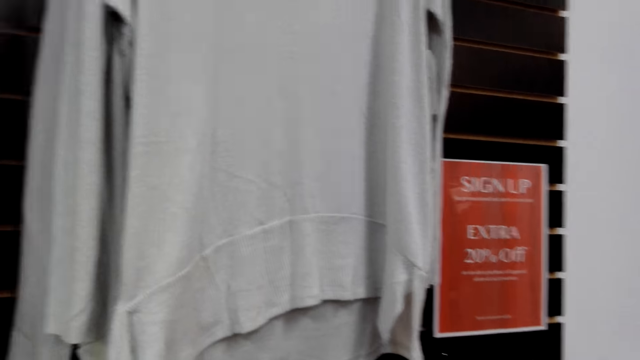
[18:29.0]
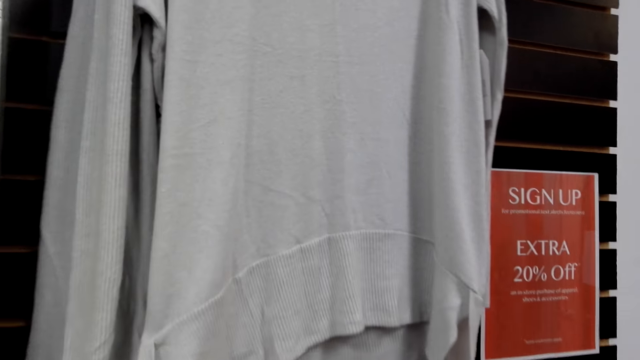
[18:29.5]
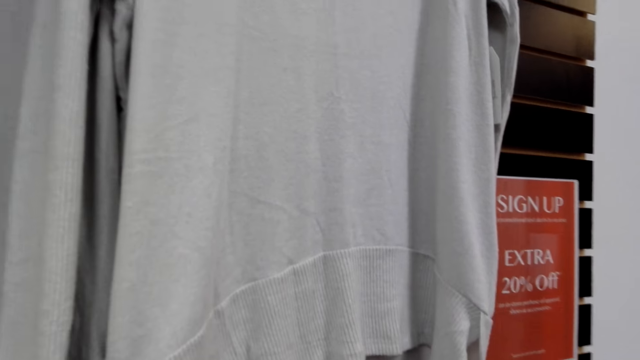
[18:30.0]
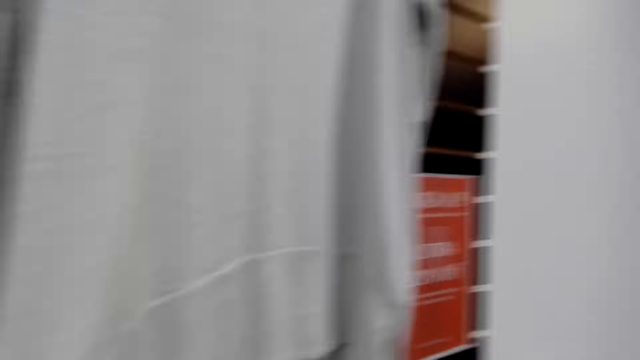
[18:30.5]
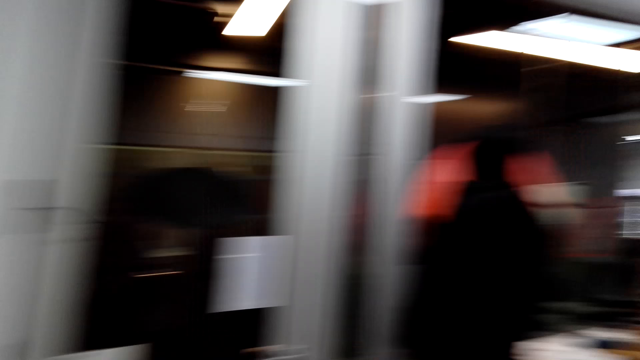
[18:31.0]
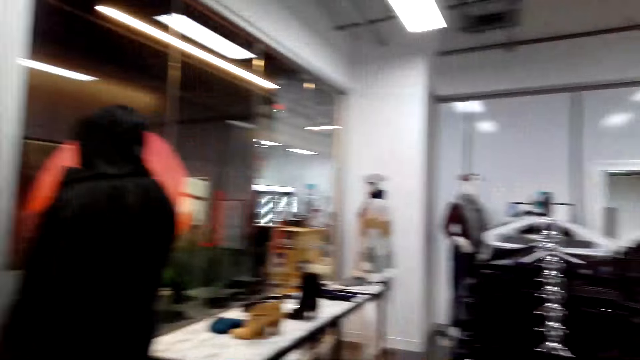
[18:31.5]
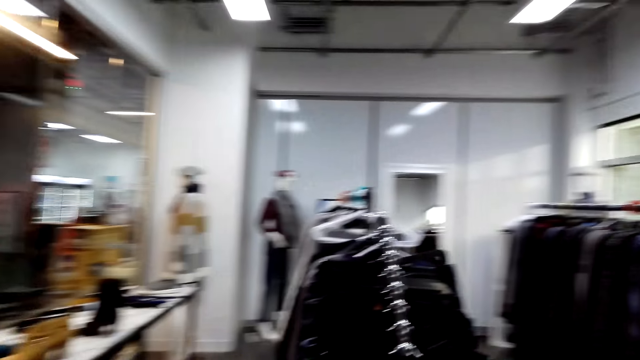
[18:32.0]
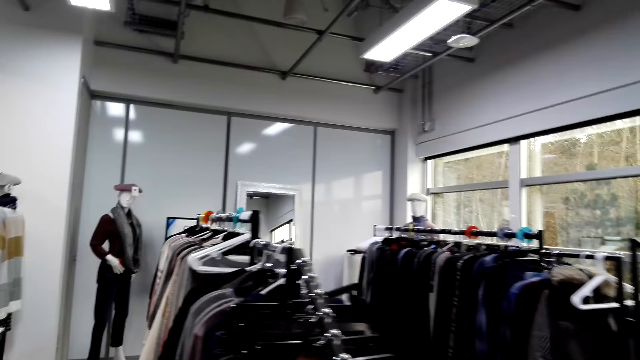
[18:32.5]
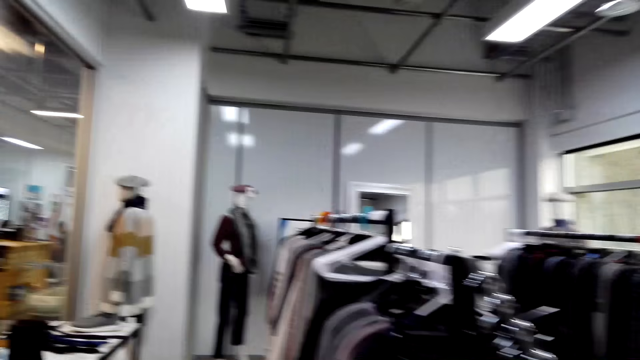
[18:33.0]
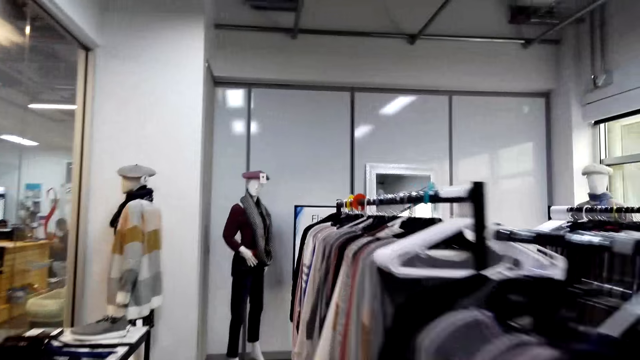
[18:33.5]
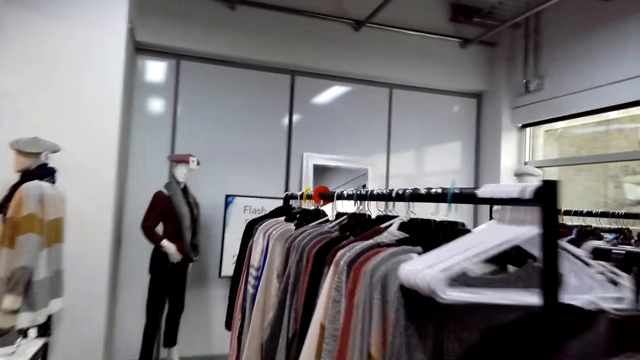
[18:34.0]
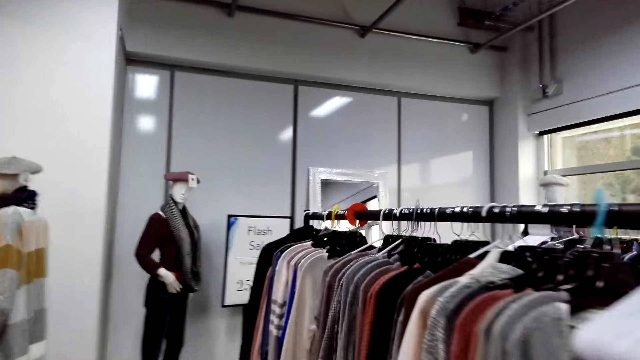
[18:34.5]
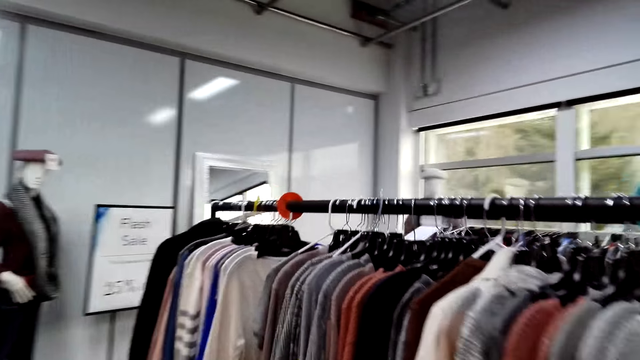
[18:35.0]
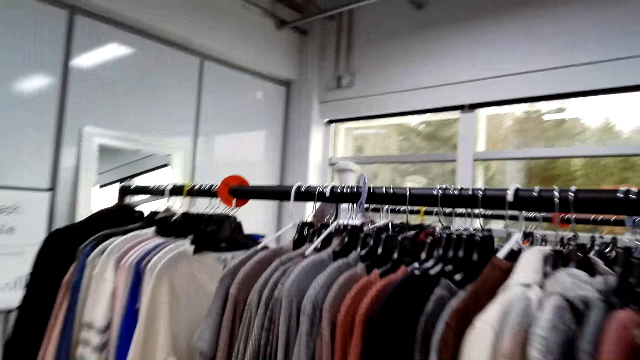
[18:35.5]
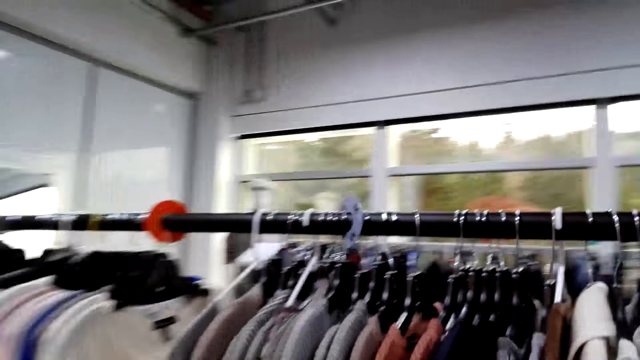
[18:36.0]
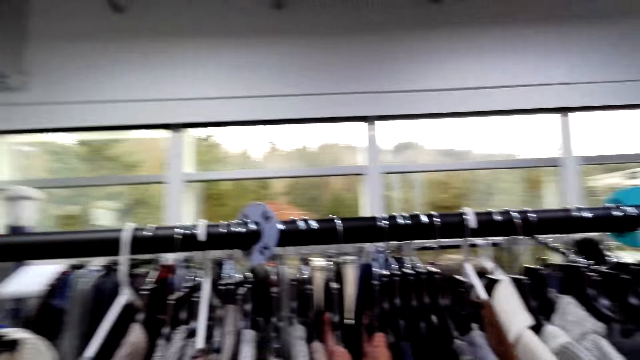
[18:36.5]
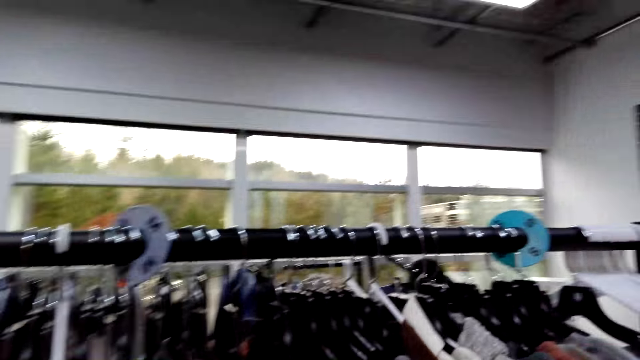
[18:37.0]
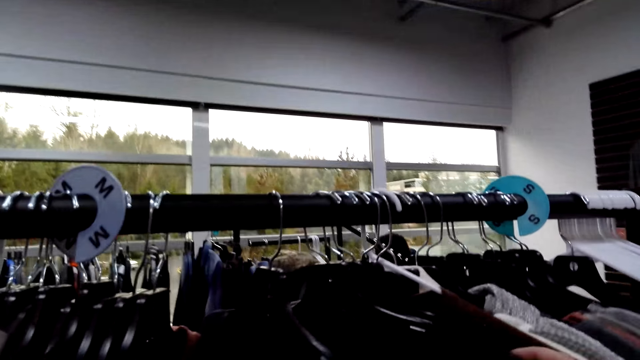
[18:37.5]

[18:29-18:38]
The camera wearer walks around. They are looking on the clothes.

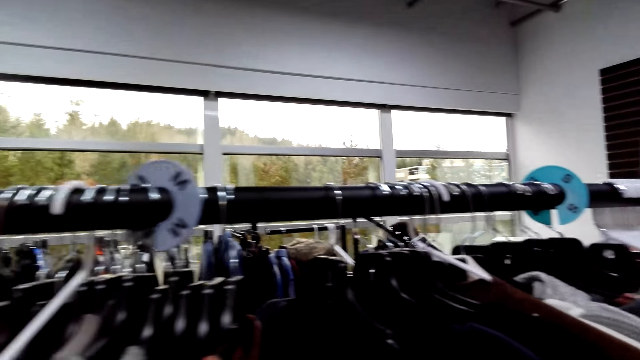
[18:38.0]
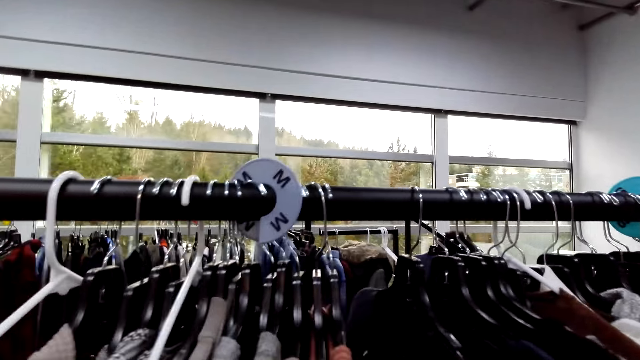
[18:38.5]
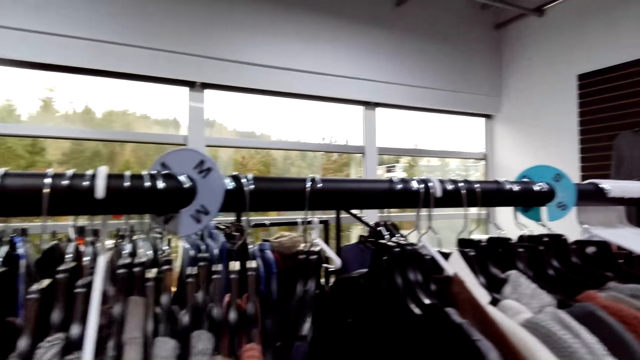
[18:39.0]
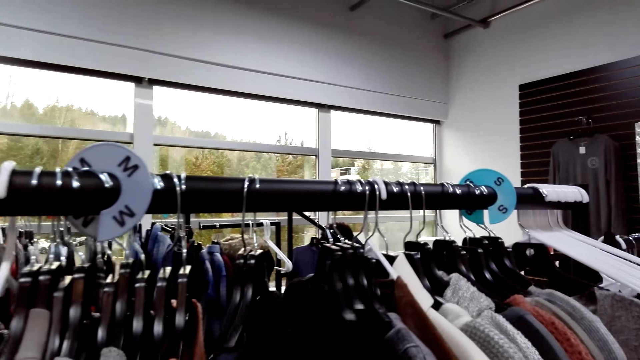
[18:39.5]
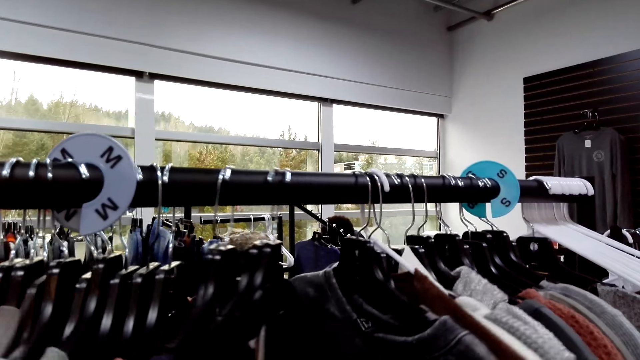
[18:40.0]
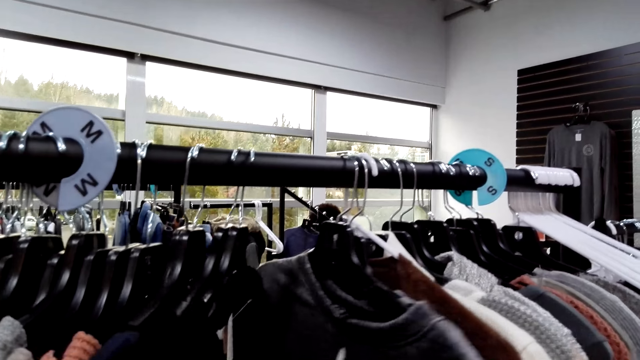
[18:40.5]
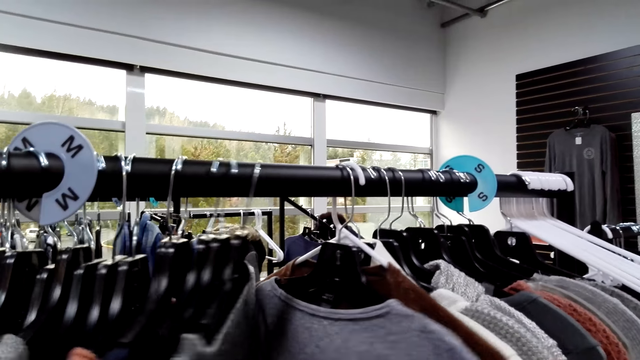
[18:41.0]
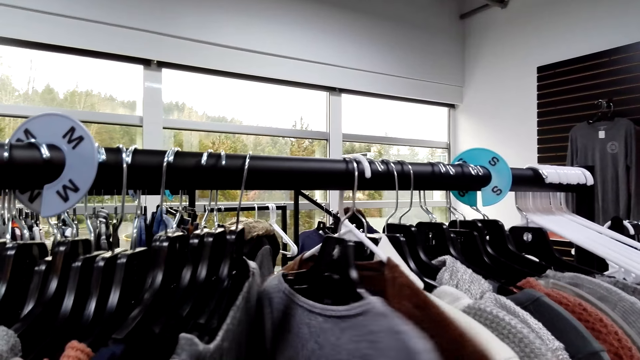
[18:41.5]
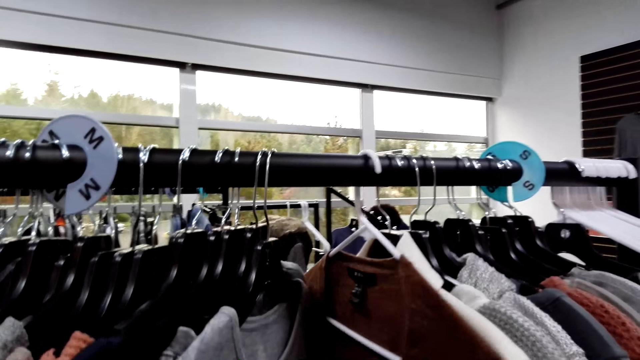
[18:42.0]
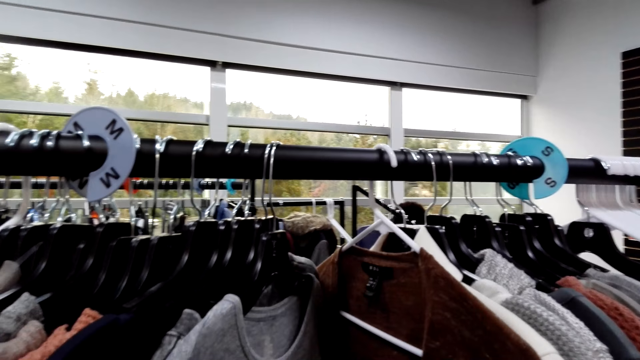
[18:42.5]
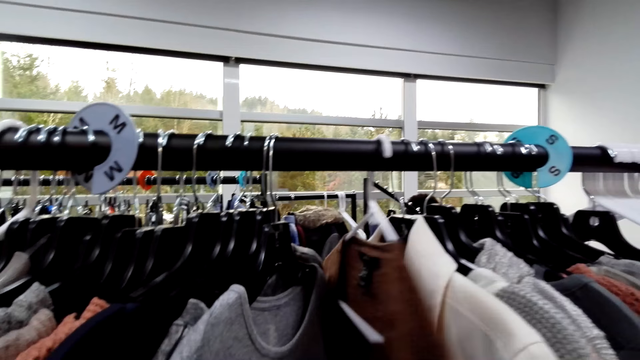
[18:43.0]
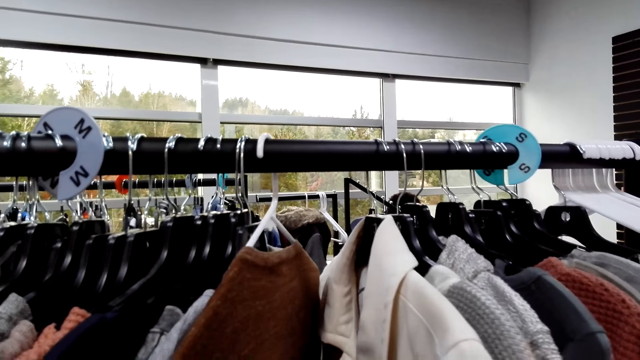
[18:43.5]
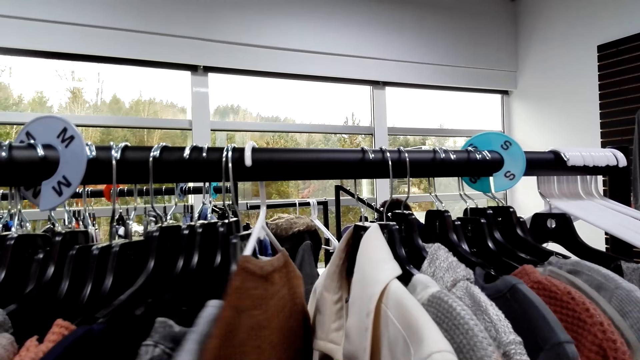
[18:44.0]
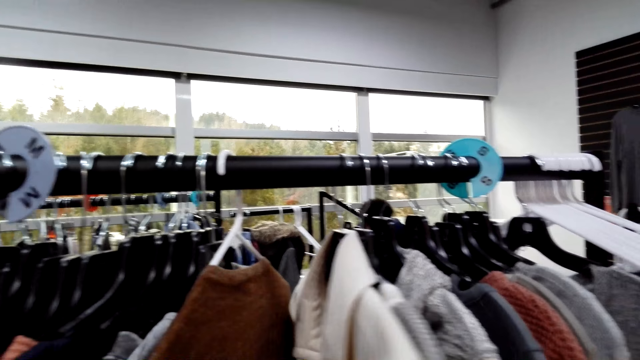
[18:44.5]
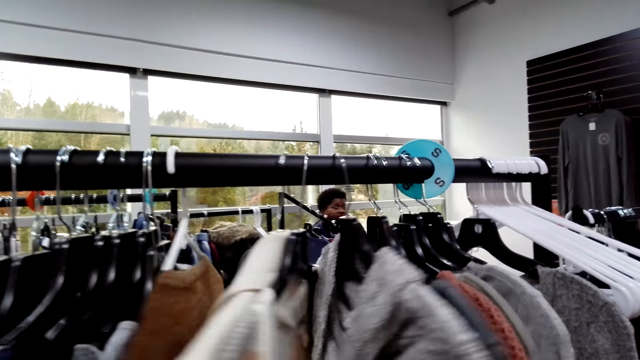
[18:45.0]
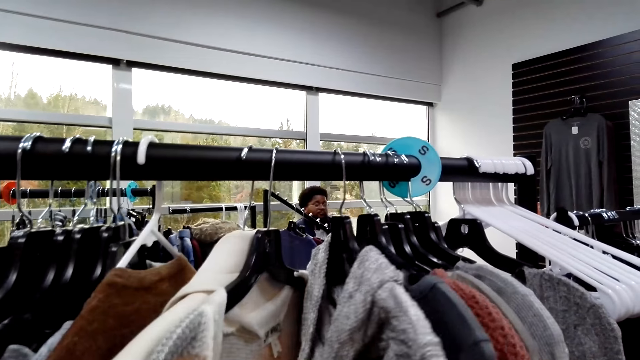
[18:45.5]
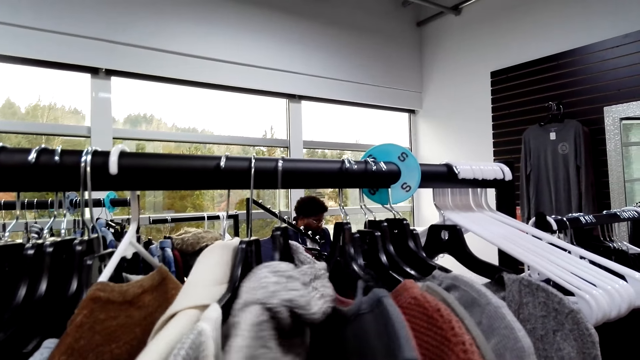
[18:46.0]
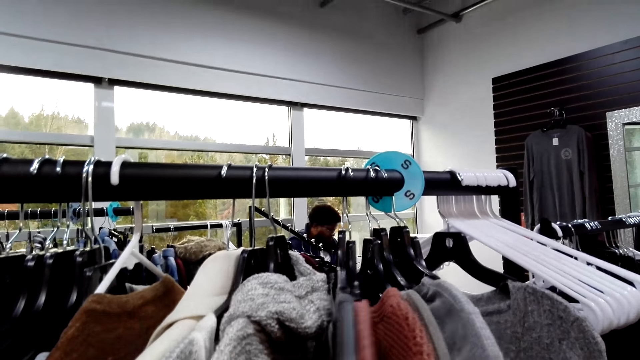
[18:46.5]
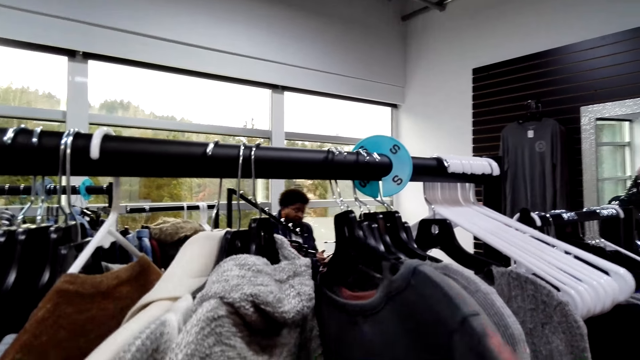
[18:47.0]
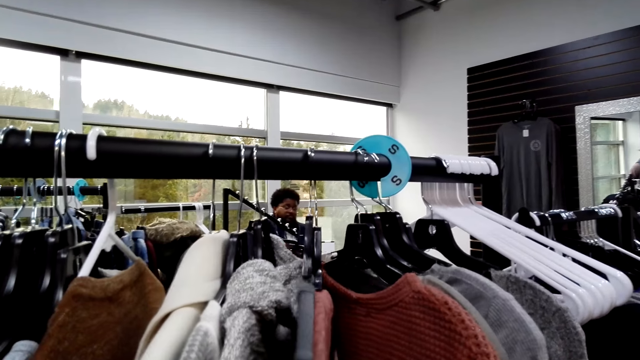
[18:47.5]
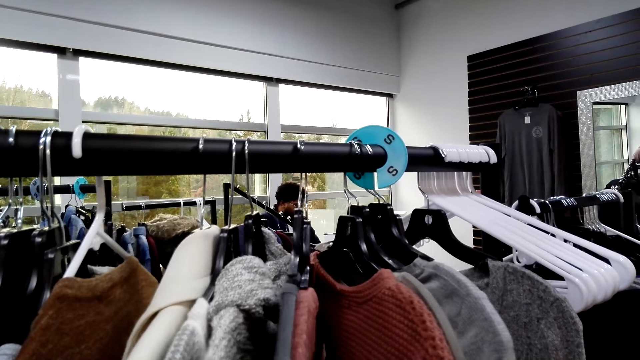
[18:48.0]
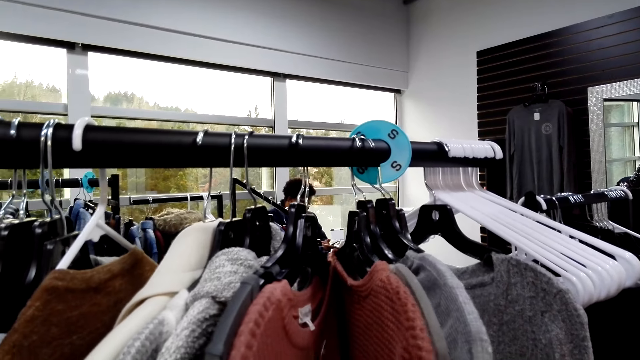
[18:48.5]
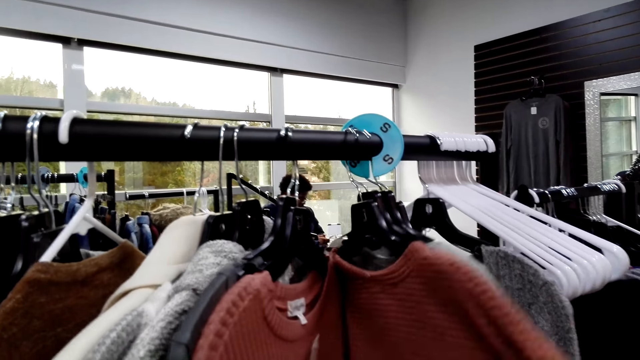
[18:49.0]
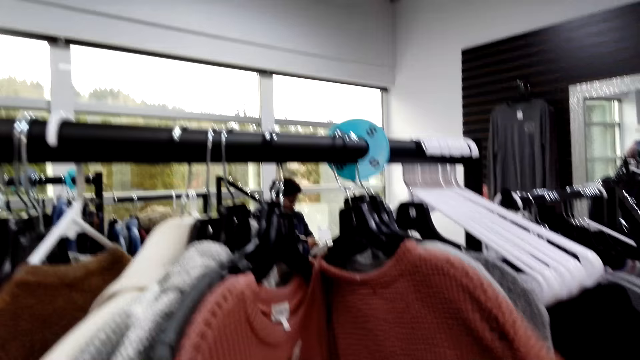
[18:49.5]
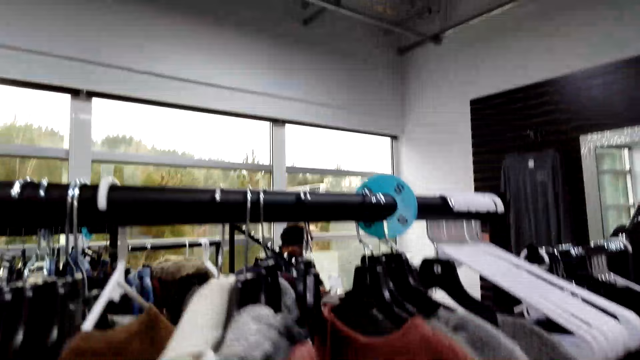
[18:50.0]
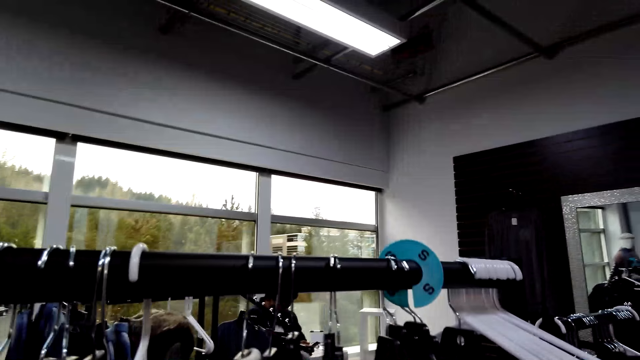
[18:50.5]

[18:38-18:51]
The camera wearer moves clothes on the display rack. They hang clothes on the display rack. They are looking at the sweaters on the display rack.
